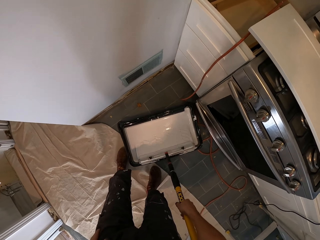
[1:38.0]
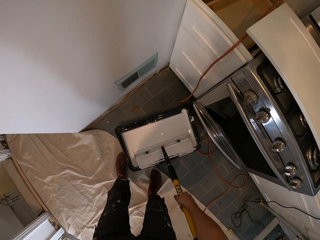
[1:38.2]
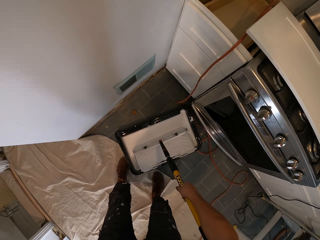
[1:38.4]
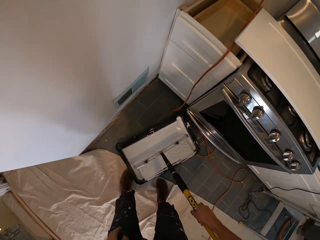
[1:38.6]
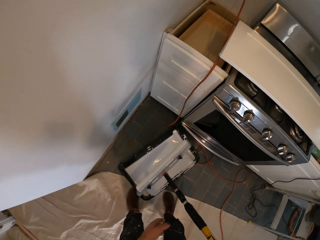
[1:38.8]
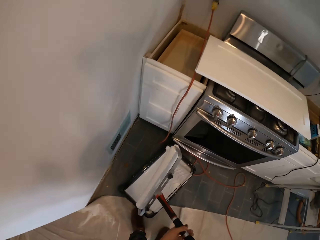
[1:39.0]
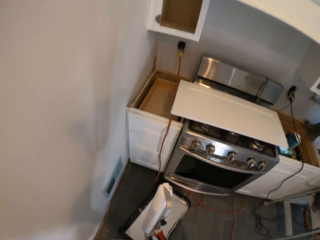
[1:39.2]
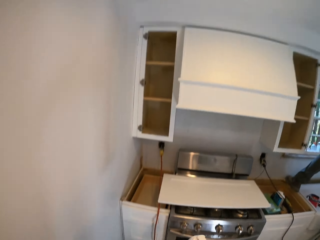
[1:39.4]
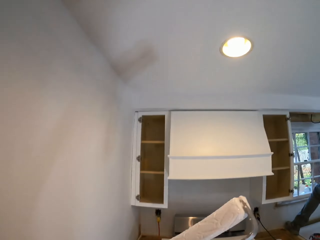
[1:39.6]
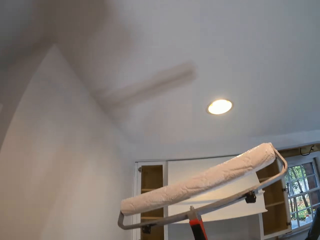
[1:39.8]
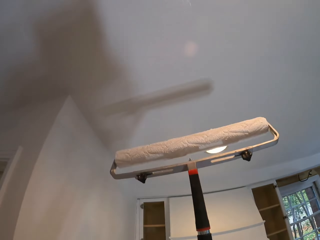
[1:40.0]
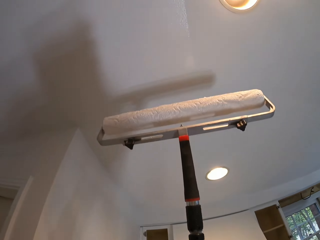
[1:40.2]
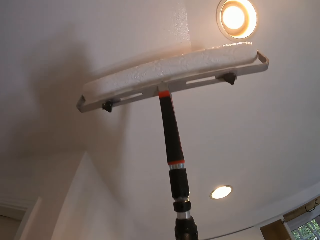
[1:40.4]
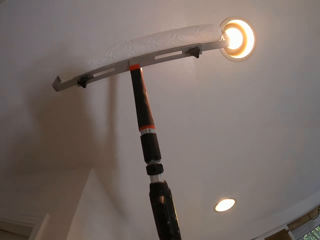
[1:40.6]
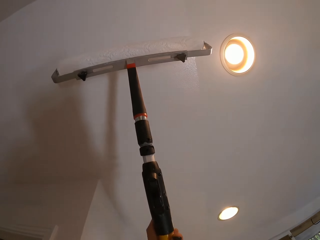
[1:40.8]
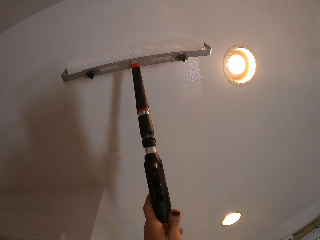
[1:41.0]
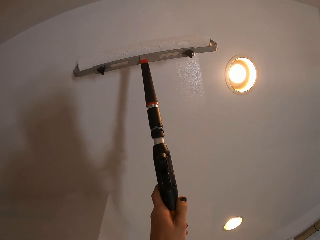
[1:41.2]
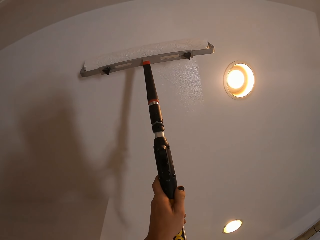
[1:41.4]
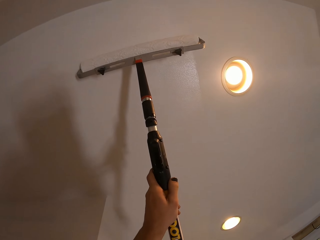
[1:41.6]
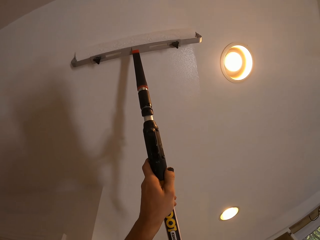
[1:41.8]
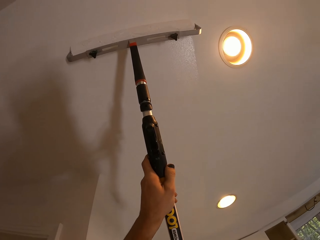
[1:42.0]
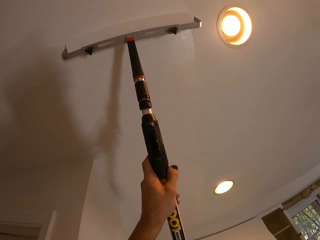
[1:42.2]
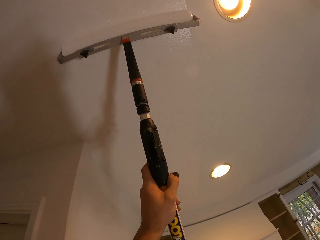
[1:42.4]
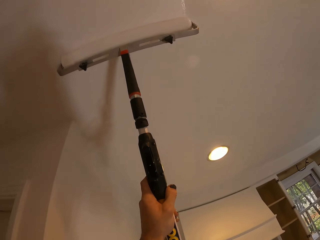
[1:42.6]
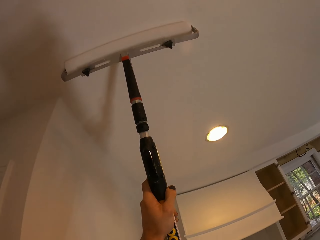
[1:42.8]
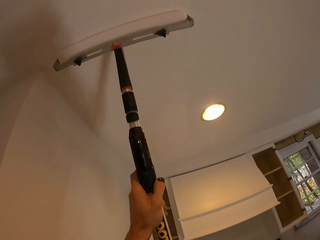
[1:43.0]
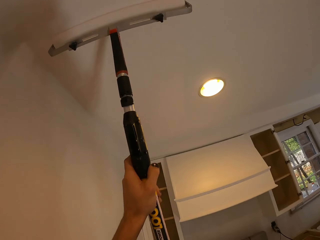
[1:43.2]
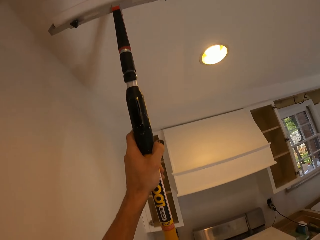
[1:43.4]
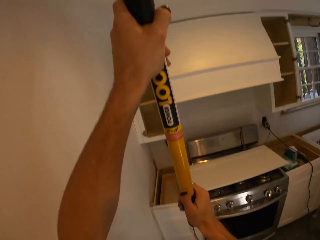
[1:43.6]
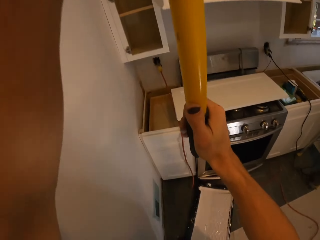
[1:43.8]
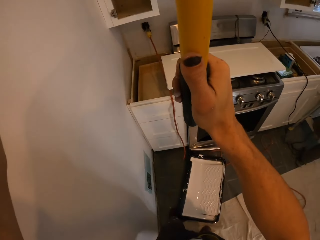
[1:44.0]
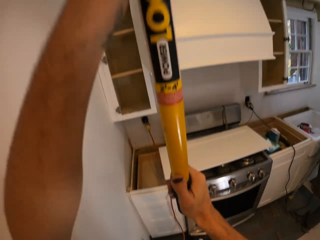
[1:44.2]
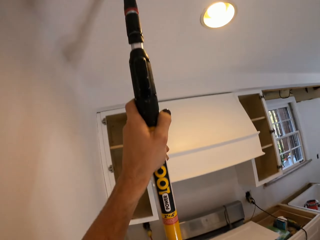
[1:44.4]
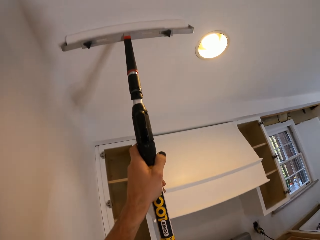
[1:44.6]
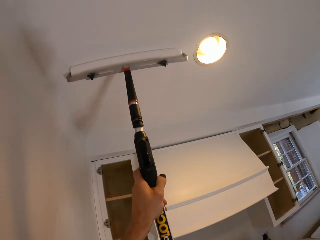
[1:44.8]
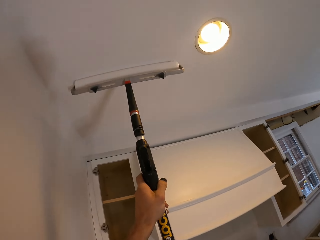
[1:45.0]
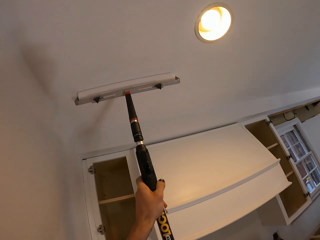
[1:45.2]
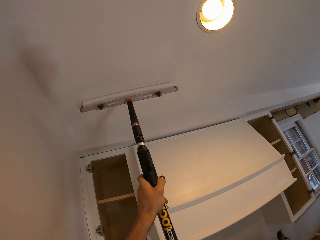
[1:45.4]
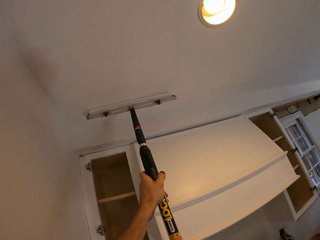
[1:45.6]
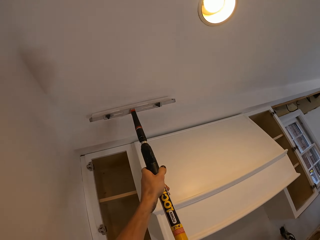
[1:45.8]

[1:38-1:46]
The camera wearer lifts the paint roller. They paint on the house wall or the ceiling.

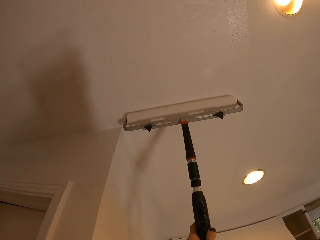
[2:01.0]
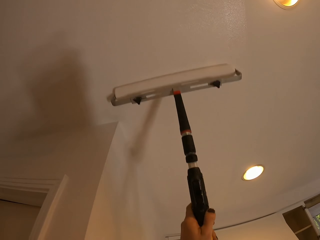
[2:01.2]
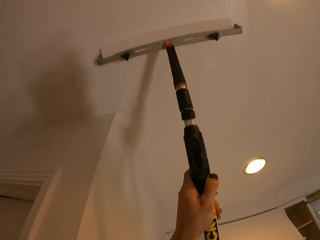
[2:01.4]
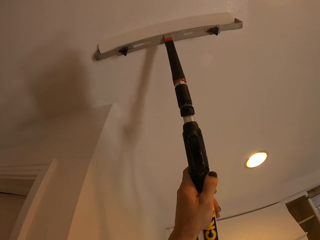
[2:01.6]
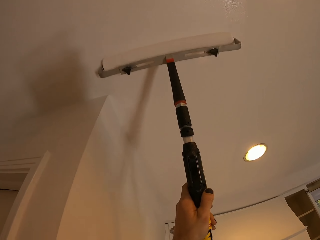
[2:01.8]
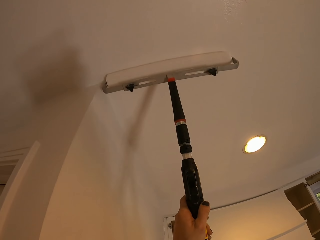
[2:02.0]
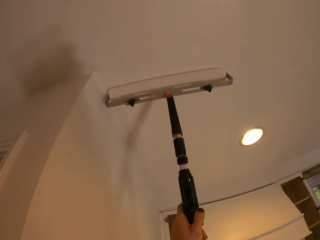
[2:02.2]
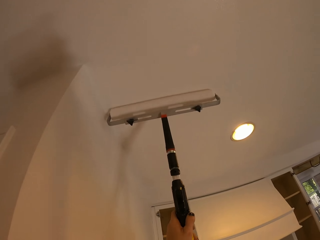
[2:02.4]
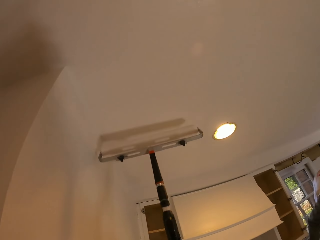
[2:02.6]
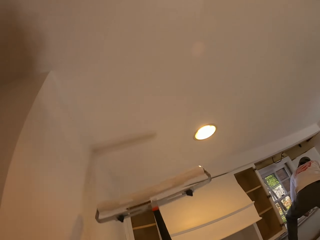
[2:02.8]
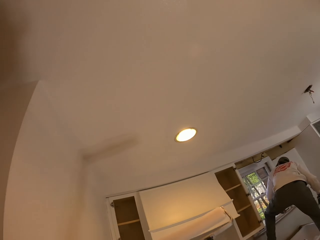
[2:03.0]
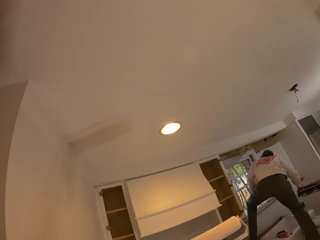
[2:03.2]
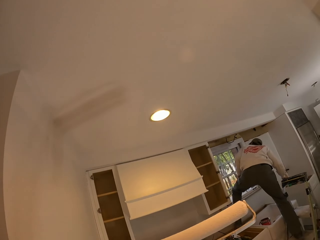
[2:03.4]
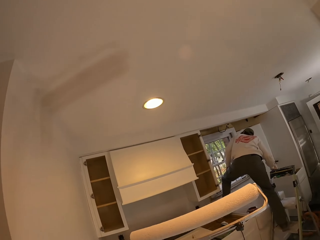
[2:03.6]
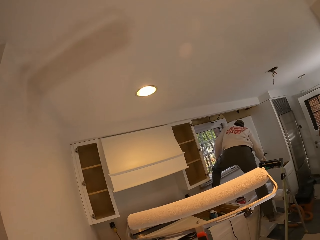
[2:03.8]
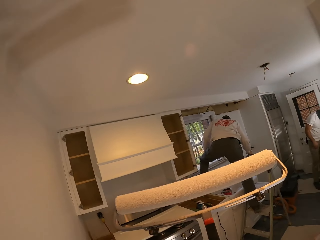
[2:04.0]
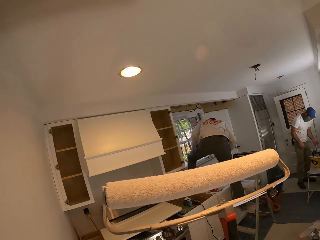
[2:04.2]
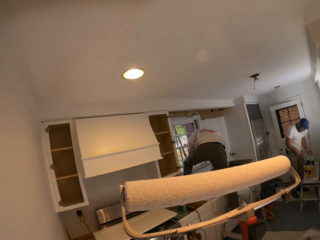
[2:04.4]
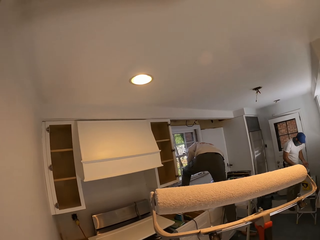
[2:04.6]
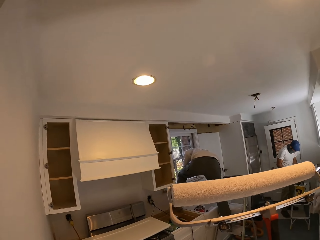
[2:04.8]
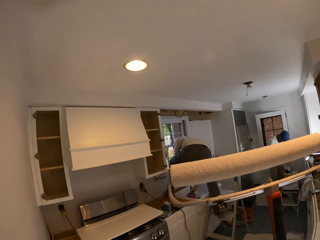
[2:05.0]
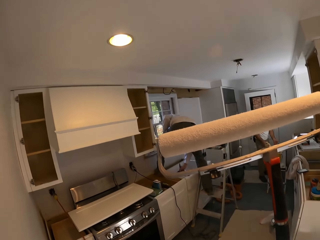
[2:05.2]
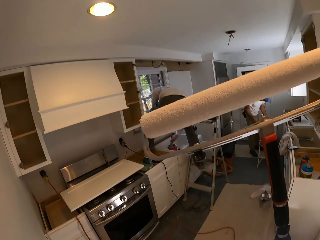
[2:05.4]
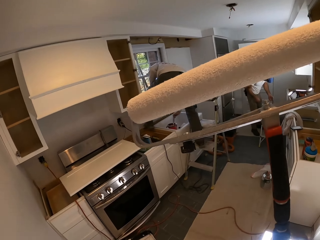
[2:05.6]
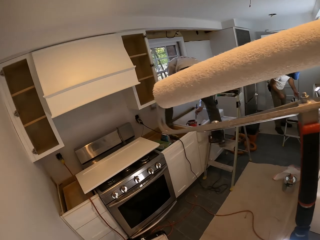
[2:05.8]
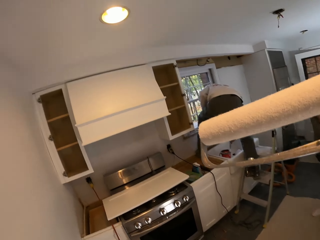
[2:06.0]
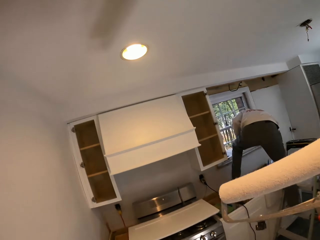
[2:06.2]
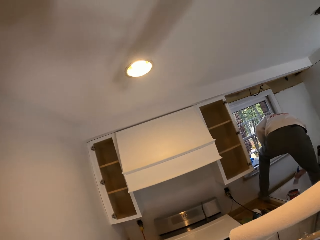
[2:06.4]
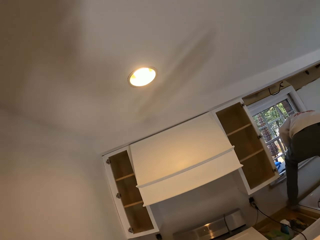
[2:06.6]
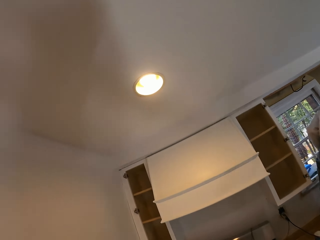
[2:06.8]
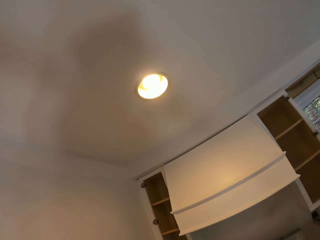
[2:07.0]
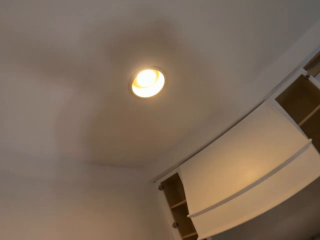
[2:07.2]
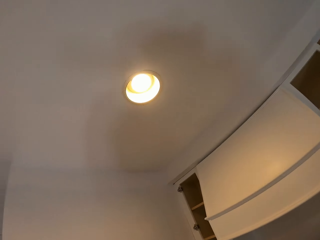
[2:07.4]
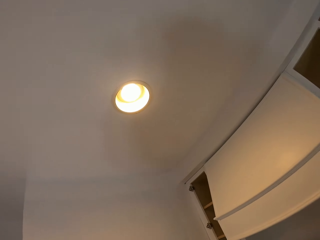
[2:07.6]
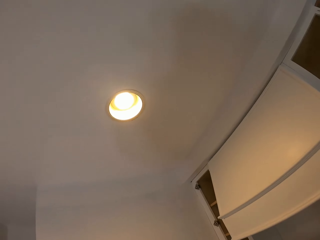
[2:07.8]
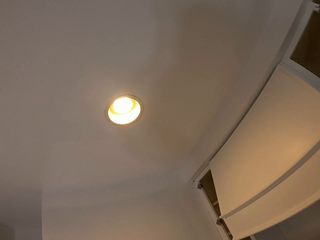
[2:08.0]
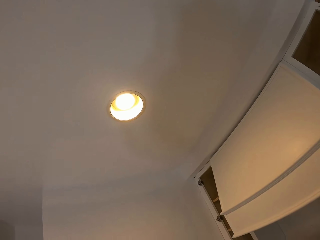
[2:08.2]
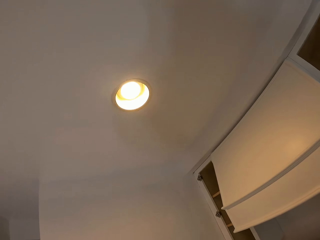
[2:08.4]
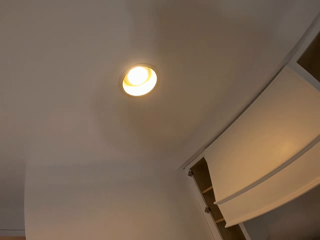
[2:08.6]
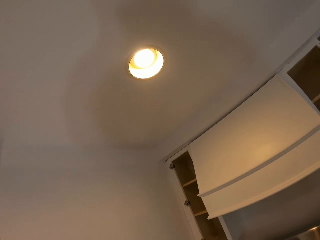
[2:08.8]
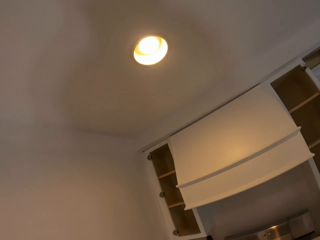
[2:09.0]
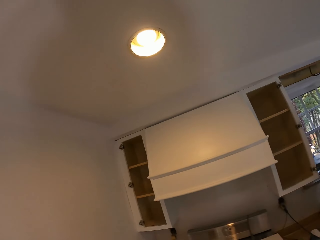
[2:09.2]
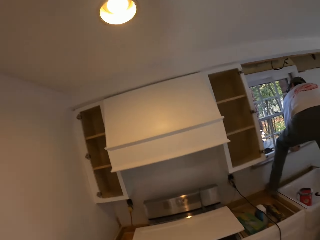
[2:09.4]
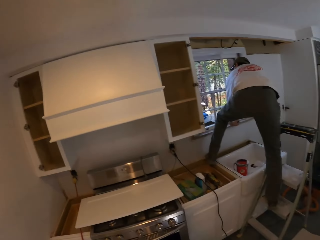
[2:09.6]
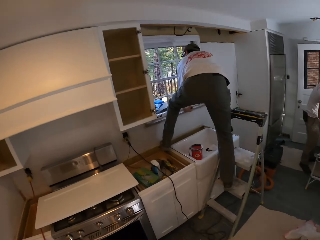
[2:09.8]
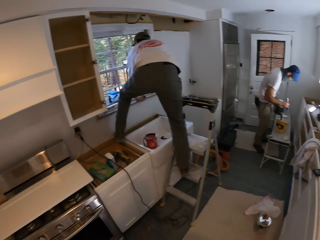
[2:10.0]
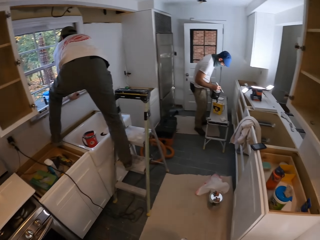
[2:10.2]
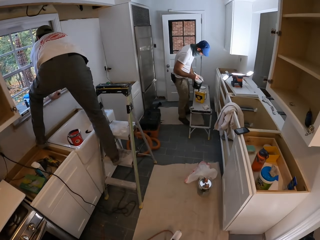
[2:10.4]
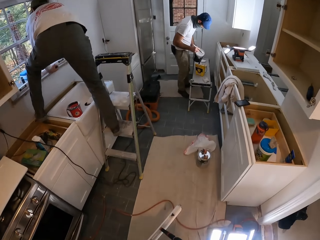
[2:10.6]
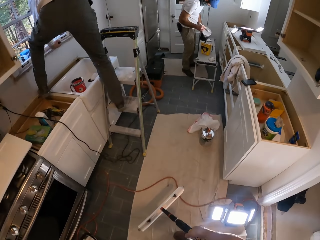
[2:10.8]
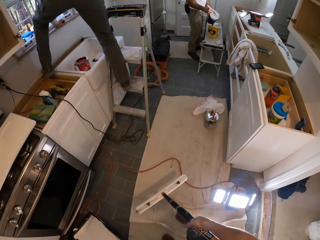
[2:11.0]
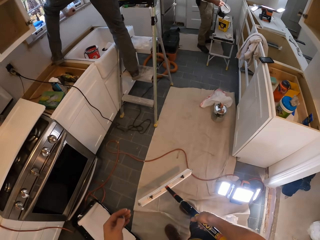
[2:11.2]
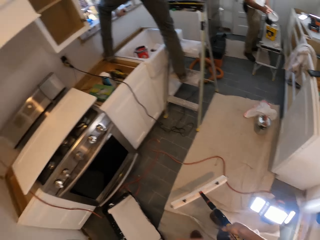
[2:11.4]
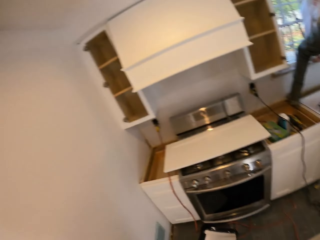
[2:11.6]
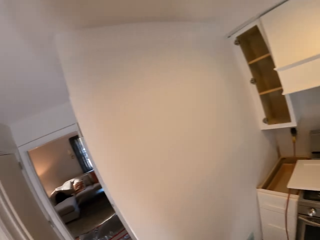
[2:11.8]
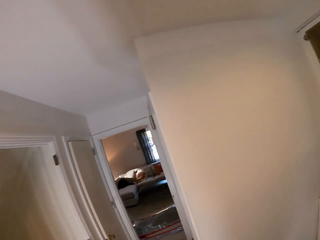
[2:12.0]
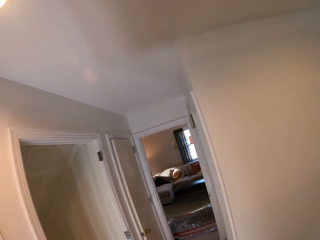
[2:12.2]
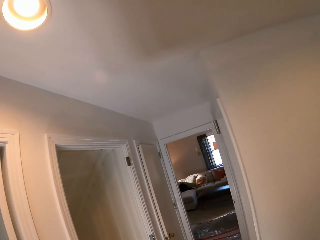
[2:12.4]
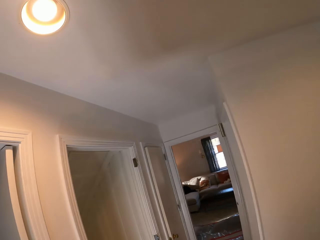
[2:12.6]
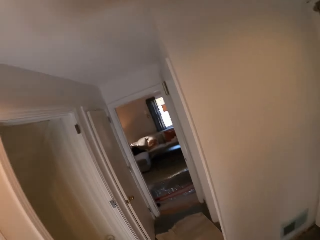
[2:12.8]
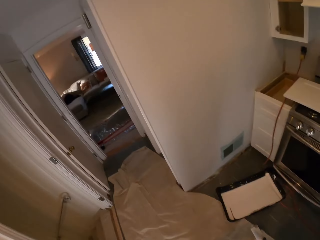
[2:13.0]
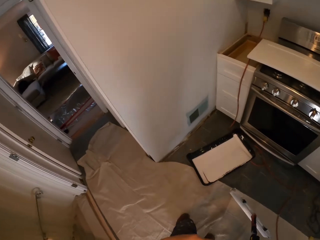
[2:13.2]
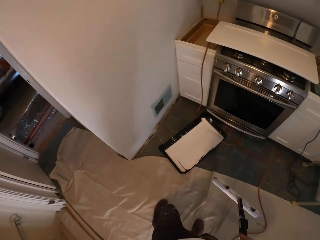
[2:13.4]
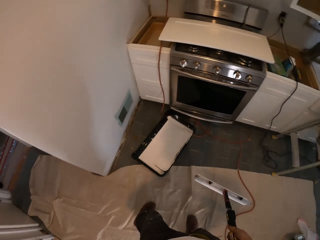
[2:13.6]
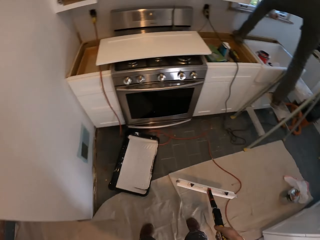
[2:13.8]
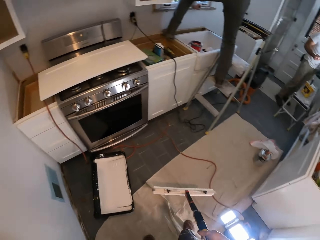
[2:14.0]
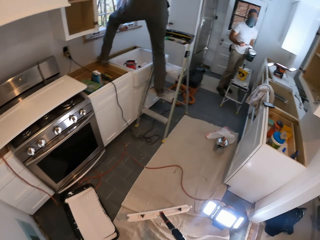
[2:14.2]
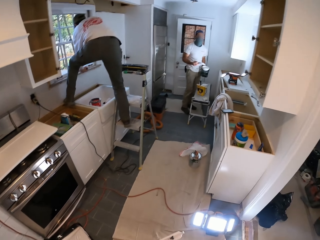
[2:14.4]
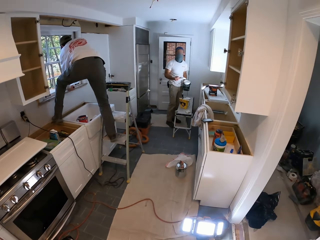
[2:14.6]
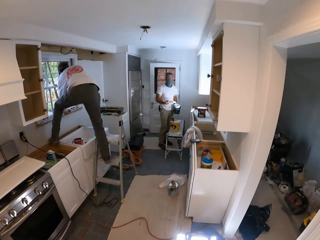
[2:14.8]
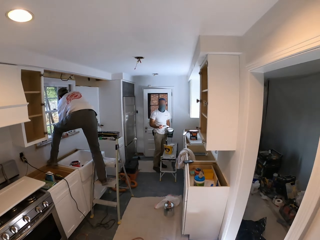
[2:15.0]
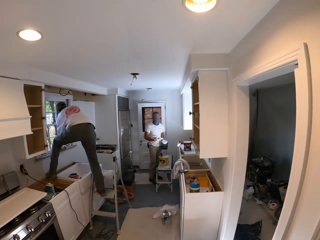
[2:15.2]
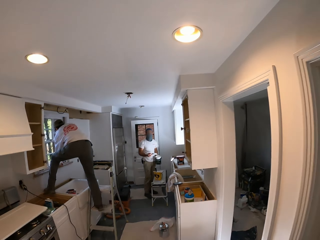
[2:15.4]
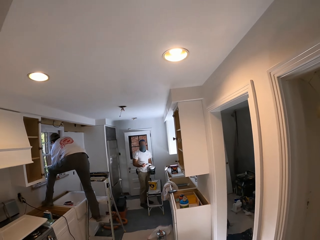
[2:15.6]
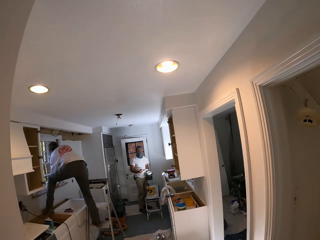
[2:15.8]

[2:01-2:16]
The camera wearer looks at a man. They walk around the house. They look at another man. They look around the house wall. They look around the house.
